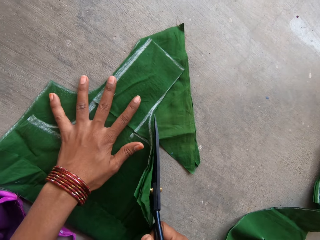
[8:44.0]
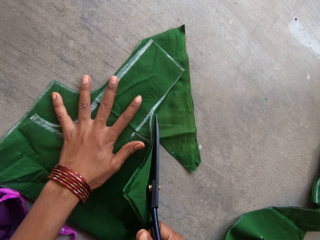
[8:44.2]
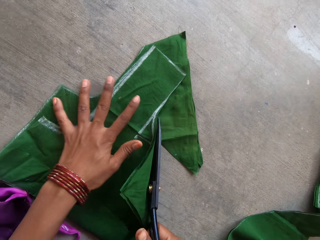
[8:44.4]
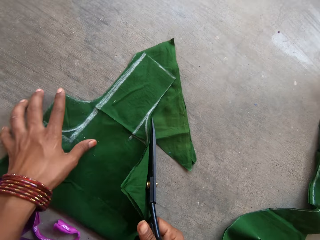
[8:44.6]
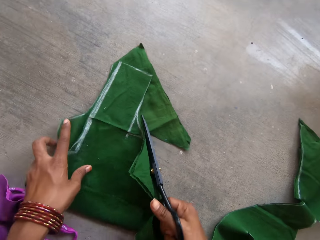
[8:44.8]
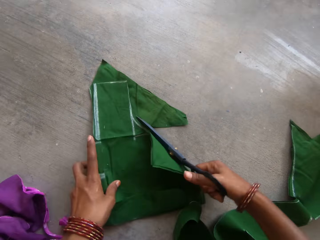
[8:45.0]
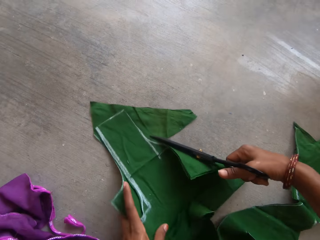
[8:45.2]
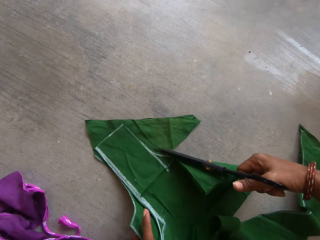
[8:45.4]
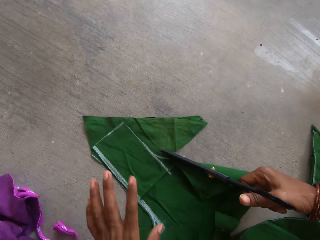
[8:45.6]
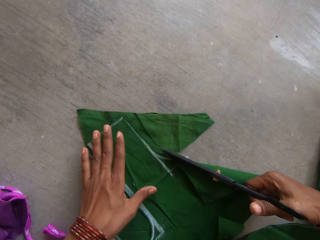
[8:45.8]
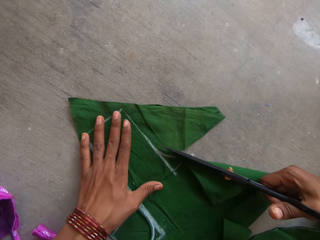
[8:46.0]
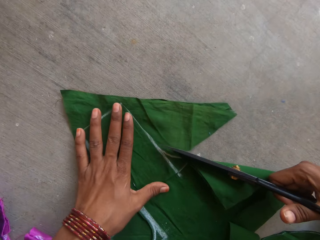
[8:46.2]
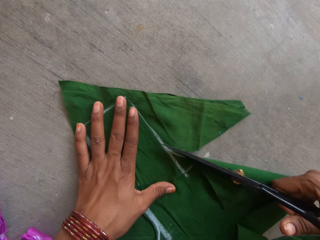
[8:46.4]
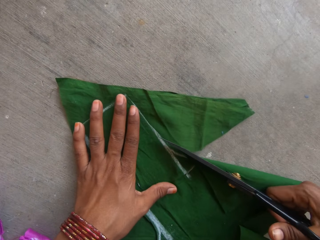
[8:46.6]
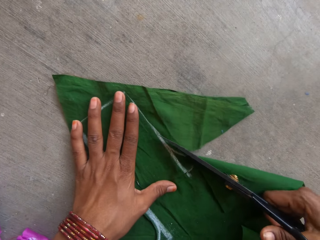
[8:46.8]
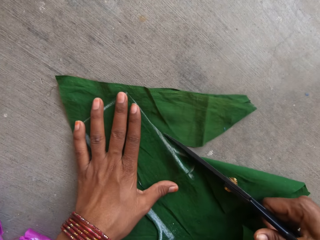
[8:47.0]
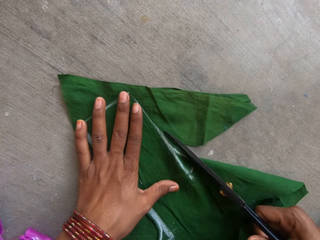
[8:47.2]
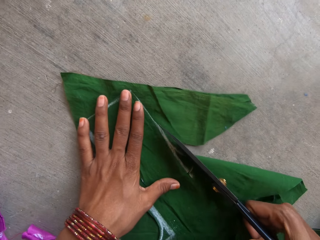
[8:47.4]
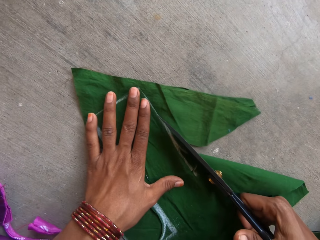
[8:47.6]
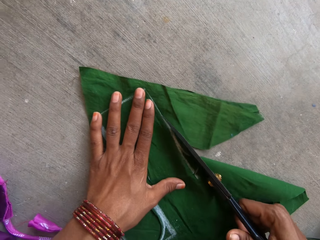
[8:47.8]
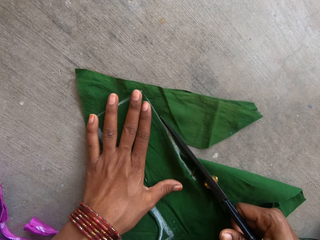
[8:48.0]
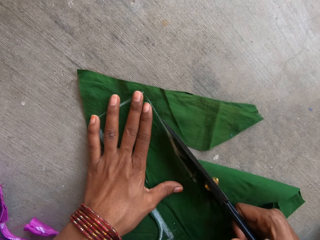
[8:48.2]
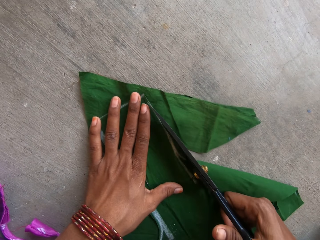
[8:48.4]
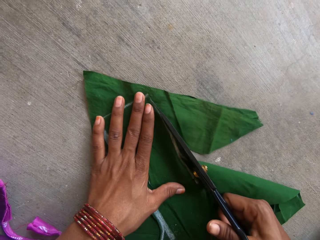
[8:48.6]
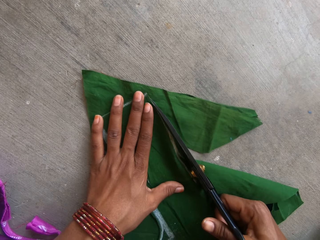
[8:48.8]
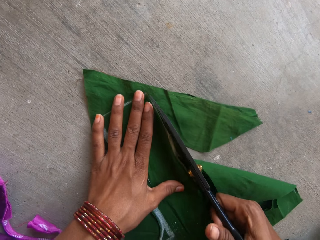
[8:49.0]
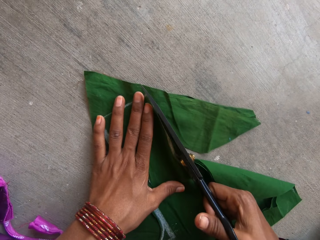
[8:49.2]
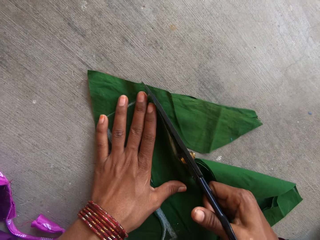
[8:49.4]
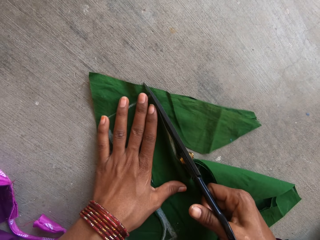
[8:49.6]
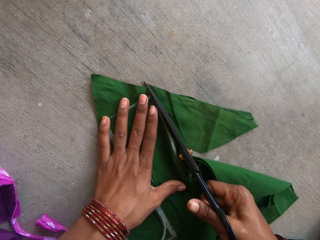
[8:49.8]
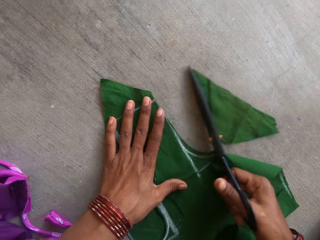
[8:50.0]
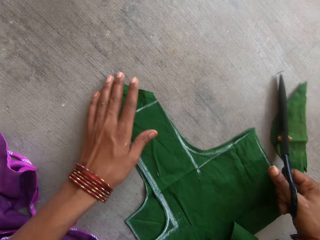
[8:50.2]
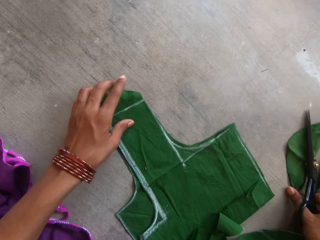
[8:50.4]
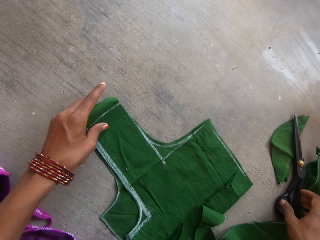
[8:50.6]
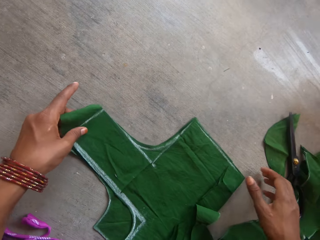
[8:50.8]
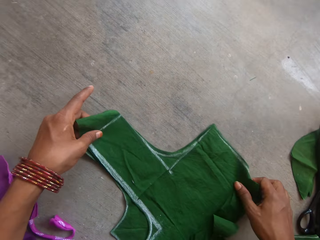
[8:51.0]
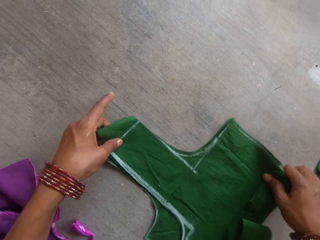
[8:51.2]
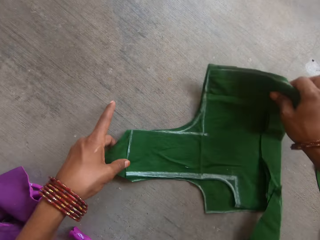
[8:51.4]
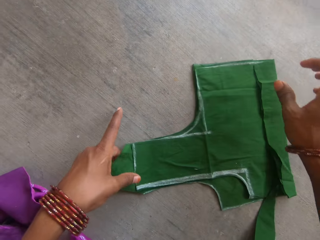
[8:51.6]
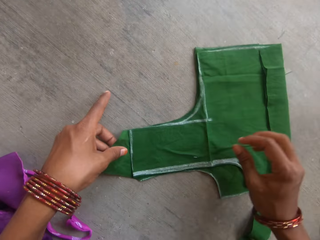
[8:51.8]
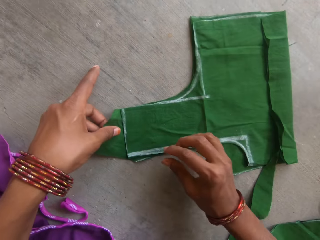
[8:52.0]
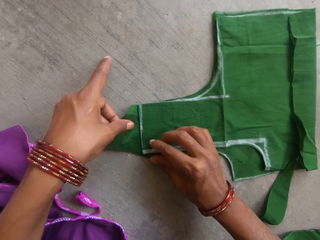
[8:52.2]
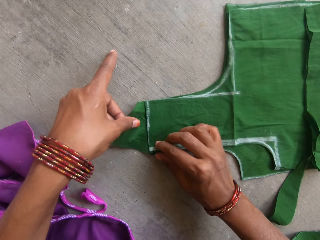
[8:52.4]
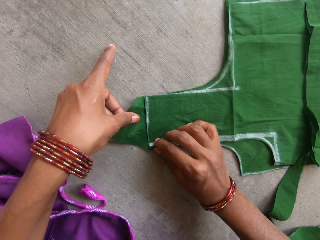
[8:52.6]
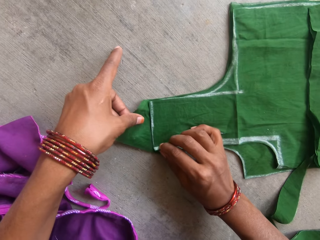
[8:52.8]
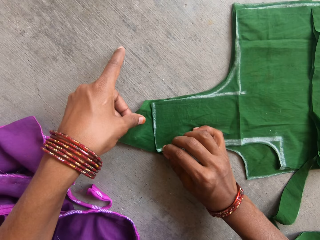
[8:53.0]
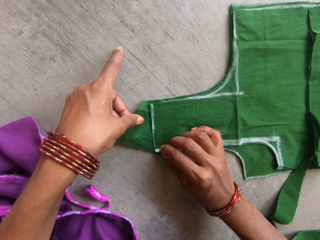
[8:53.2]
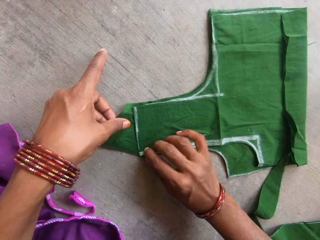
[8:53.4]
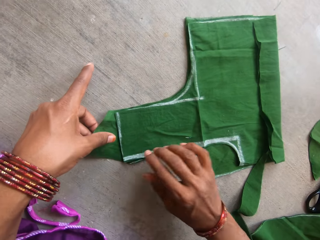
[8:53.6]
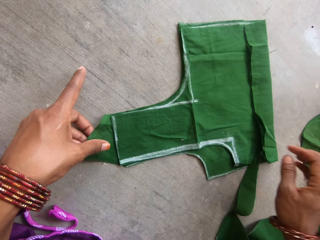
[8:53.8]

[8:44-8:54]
The camera wearer turns the green cloth. They cut a part of the green cloth. They push the cut green cloth aside. They drop the scissors on the floor with the right hand. They straighten the piece of cloth with both hands. They turn the green cloth.

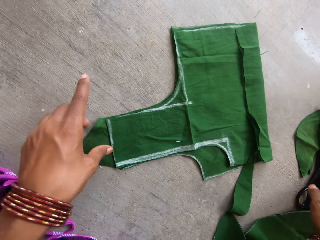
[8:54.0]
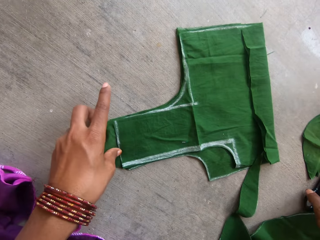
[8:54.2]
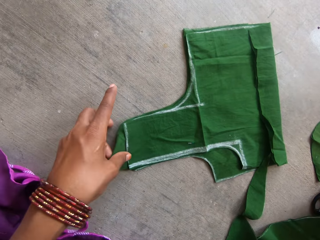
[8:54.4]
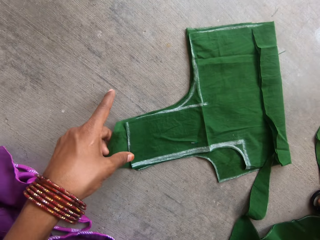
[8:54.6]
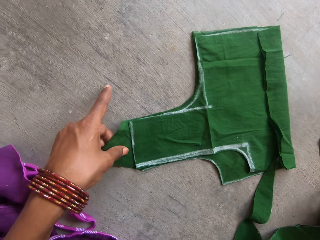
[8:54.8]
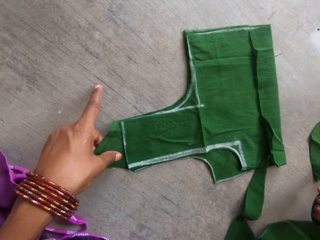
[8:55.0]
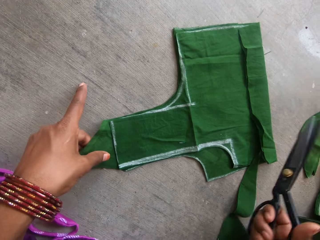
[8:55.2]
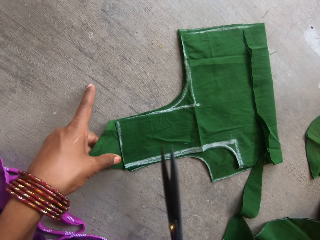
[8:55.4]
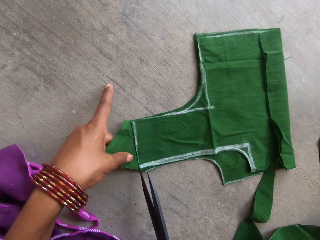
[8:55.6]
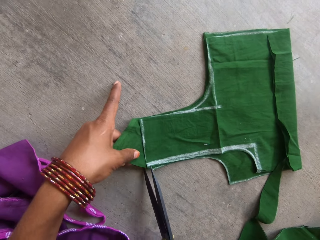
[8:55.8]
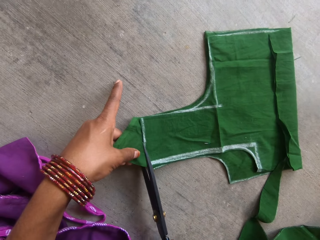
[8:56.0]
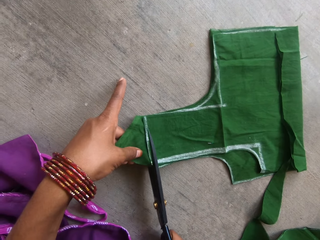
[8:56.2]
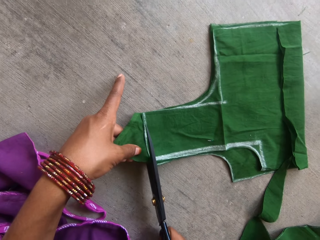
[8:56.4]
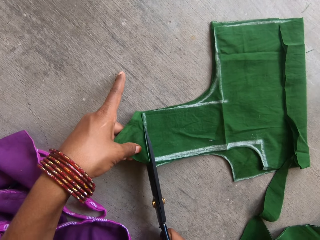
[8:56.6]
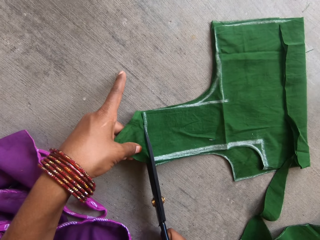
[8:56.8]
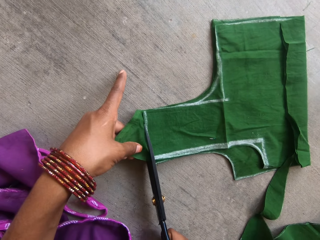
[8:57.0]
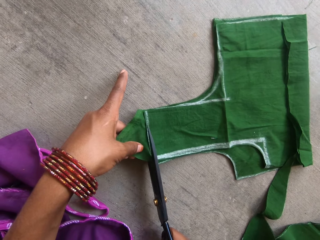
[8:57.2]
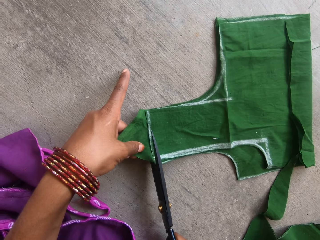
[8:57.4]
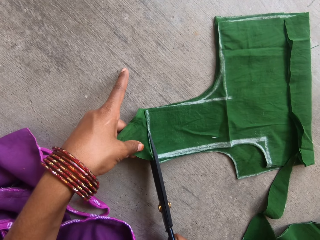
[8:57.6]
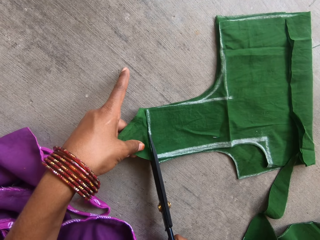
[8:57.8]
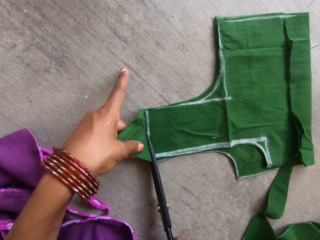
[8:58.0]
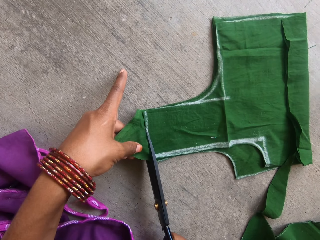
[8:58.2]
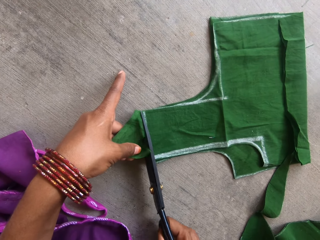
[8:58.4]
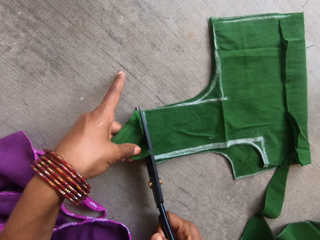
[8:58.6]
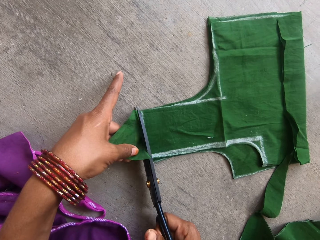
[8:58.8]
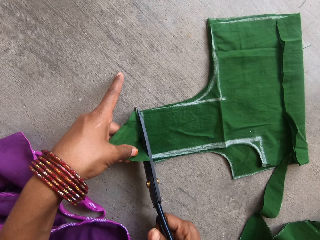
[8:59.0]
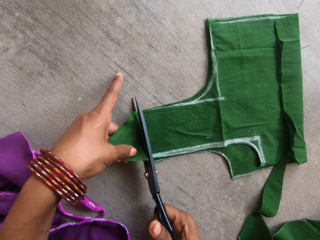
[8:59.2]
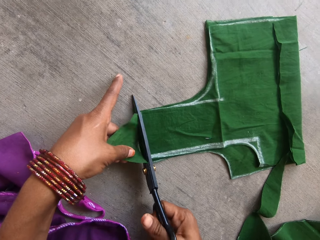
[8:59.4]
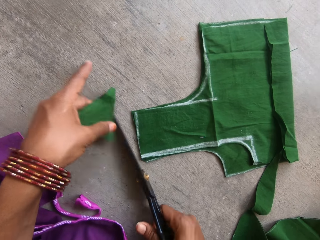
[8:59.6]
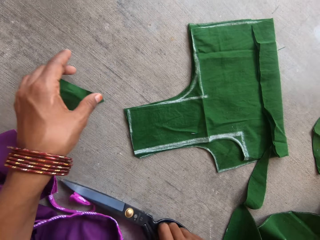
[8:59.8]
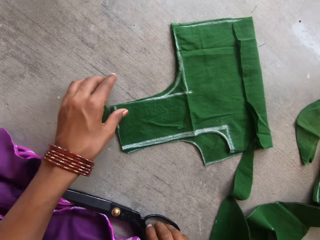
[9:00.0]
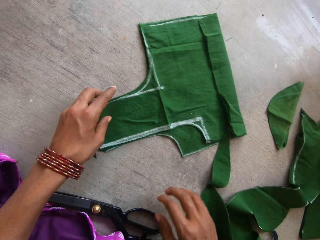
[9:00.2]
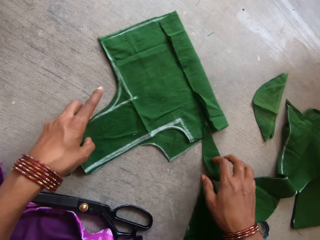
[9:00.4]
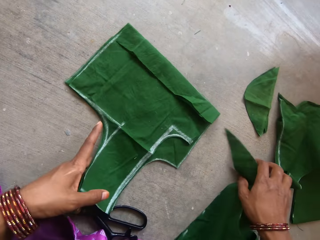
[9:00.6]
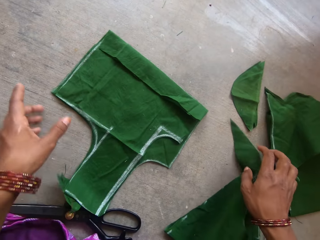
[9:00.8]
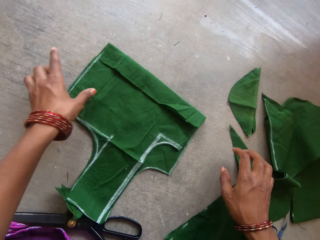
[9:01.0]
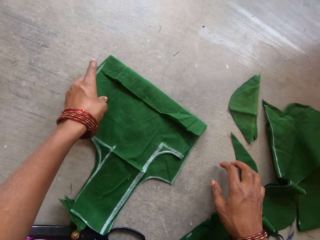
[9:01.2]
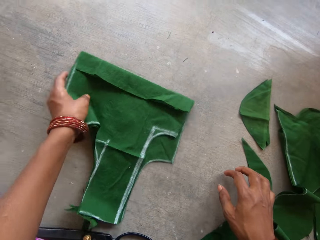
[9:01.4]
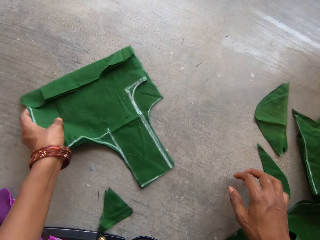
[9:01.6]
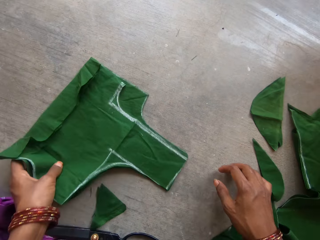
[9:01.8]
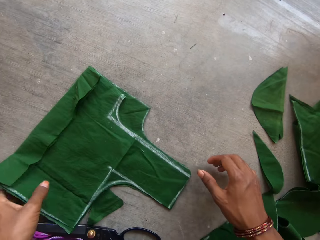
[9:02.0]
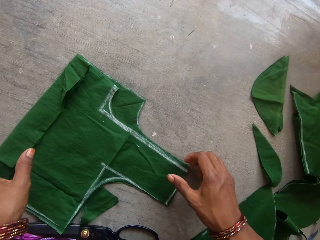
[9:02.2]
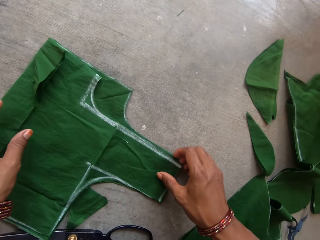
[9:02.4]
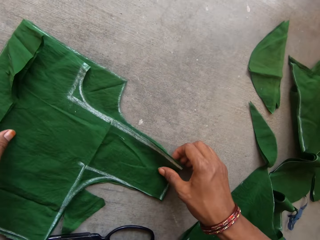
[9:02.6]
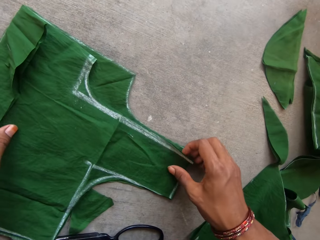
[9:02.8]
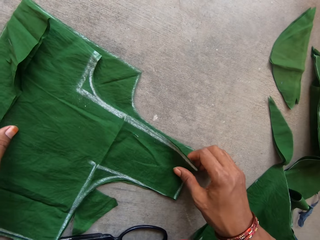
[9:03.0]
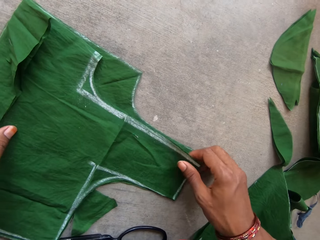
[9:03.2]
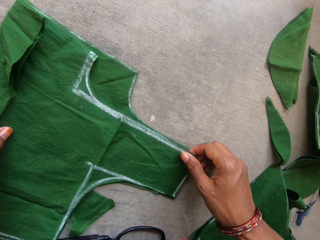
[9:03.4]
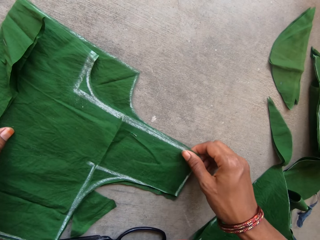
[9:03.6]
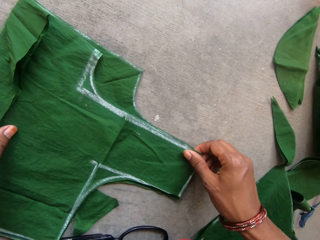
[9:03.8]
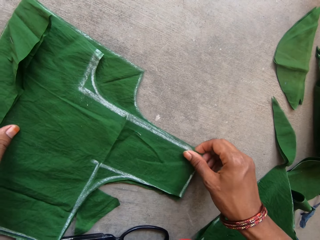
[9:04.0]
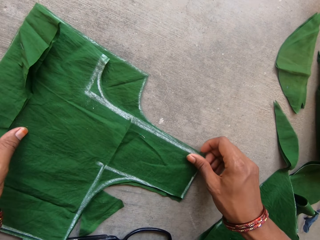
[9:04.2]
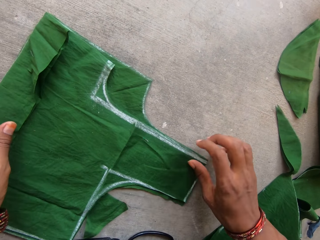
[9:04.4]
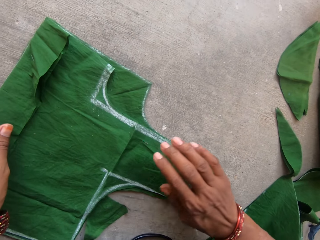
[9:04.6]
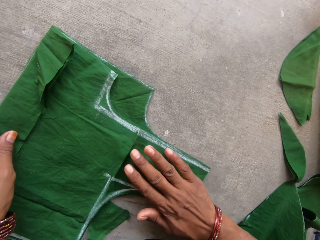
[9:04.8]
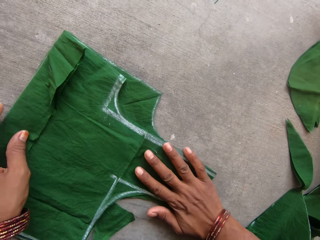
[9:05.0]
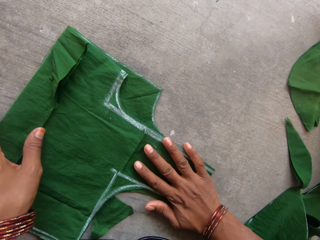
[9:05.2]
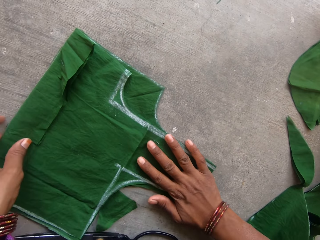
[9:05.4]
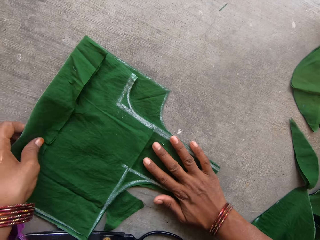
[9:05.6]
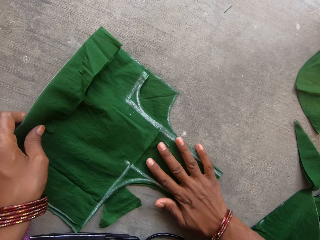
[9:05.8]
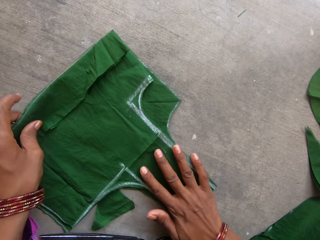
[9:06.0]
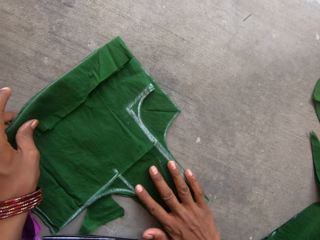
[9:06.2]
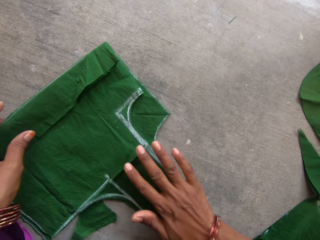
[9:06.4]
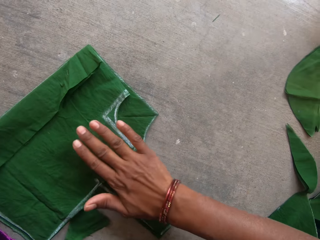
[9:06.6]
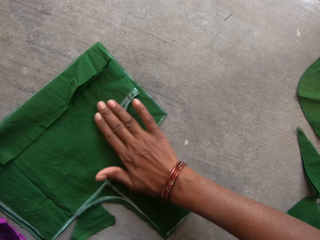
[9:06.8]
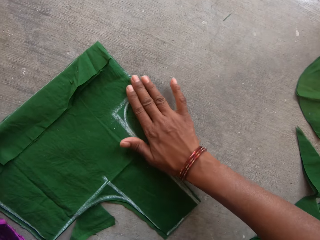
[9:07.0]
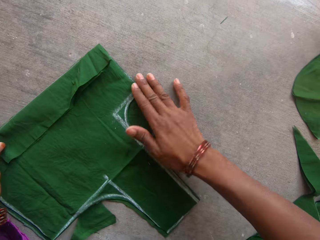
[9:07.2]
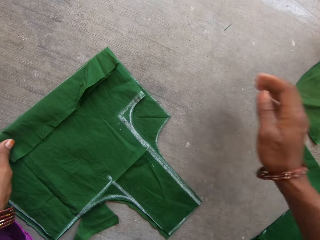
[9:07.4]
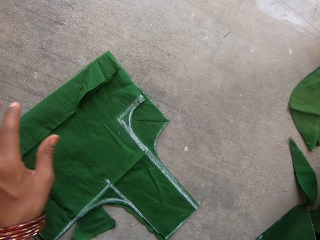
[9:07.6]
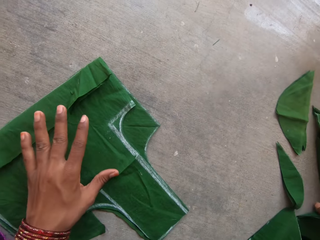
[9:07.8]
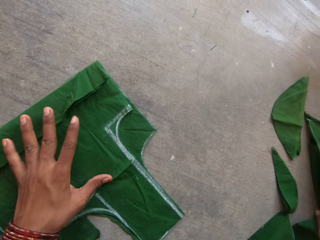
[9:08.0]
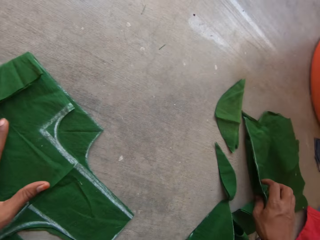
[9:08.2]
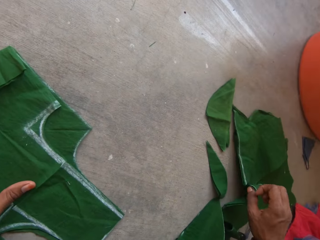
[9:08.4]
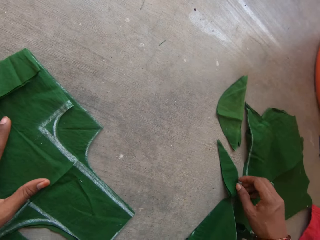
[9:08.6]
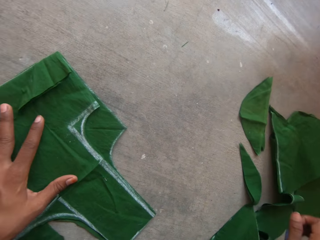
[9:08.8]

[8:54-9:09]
The camera wearer picks up the scissors on the floor with the right hand. They cut the piece of green cloth with the scissors with both hands. They drop the scissors on the floor with the right hand. They hold a piece of green cloth. They turn the green cloth. They straighten the piece of cloth with both hands.
